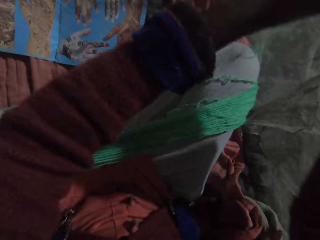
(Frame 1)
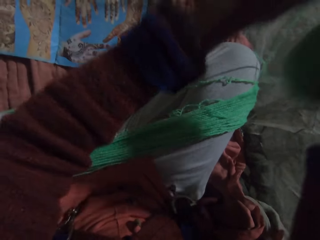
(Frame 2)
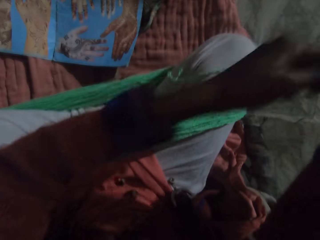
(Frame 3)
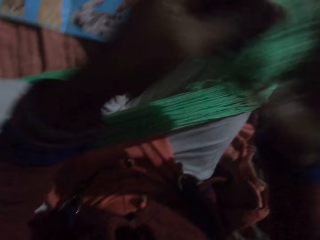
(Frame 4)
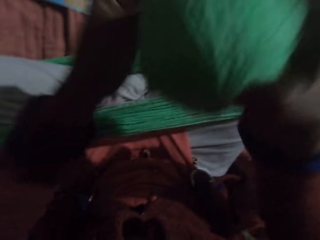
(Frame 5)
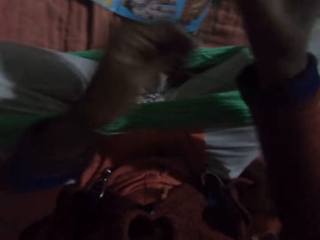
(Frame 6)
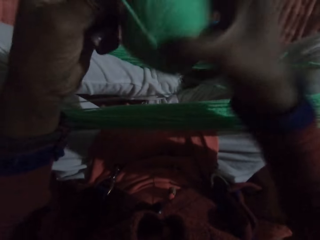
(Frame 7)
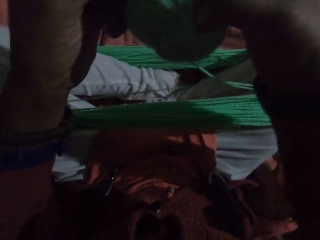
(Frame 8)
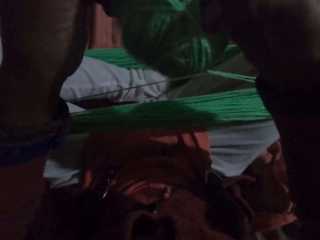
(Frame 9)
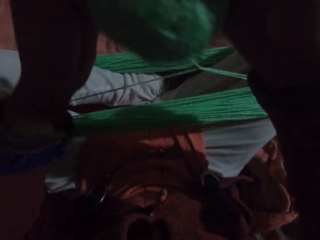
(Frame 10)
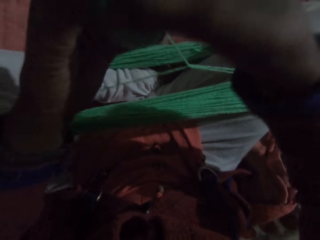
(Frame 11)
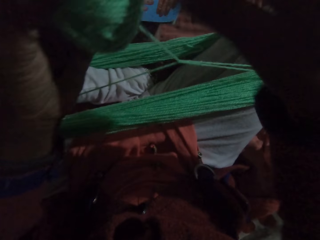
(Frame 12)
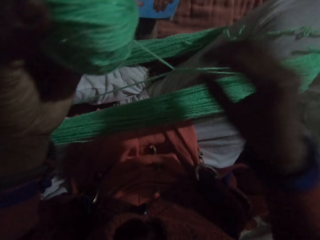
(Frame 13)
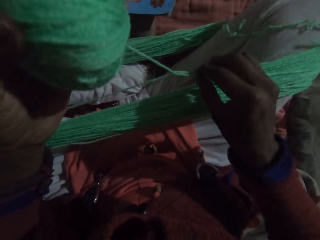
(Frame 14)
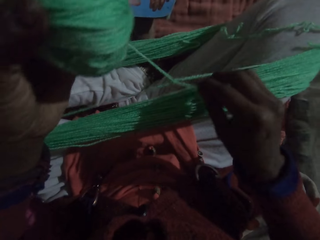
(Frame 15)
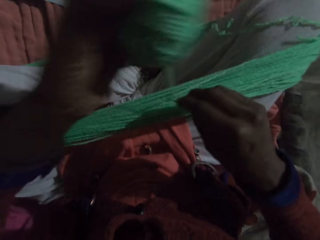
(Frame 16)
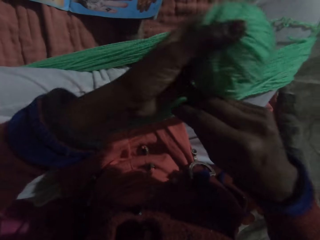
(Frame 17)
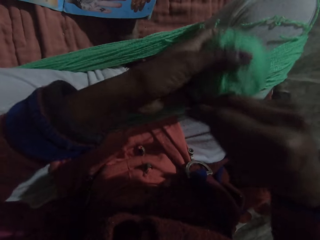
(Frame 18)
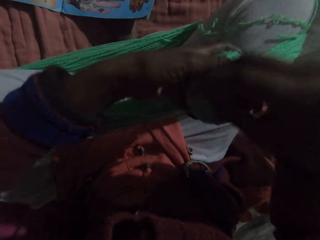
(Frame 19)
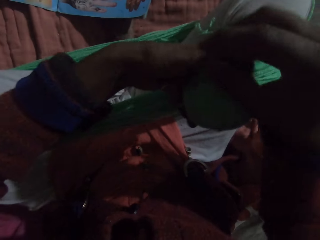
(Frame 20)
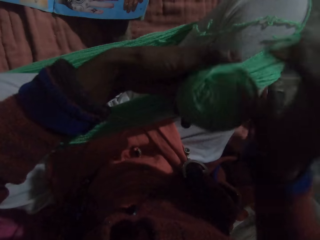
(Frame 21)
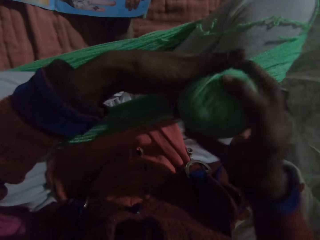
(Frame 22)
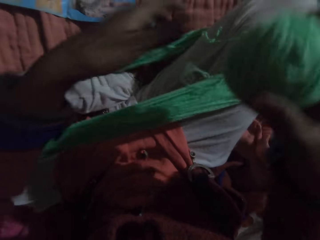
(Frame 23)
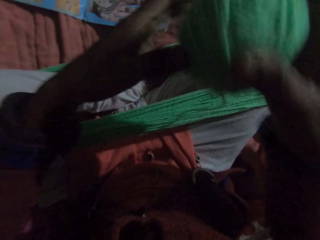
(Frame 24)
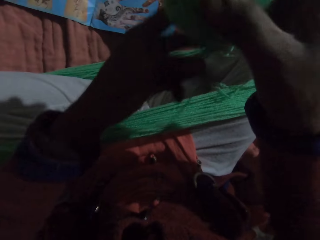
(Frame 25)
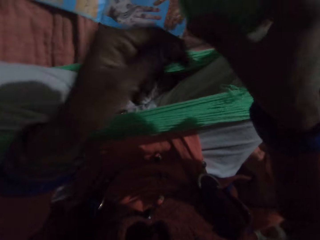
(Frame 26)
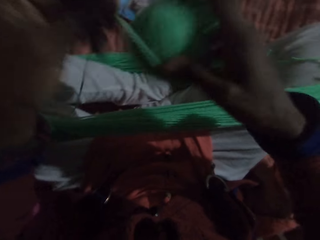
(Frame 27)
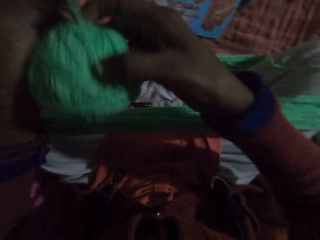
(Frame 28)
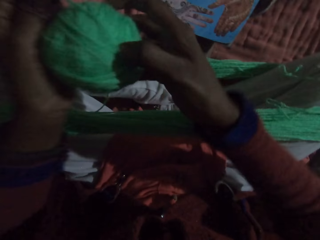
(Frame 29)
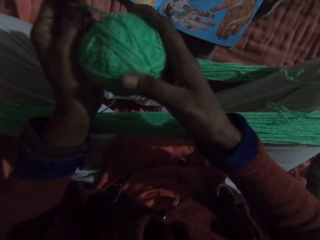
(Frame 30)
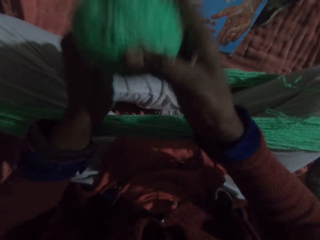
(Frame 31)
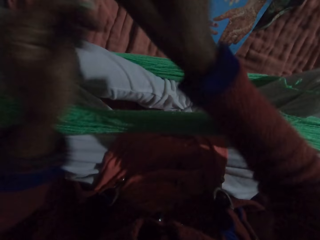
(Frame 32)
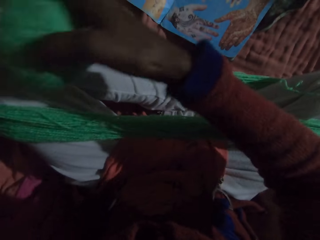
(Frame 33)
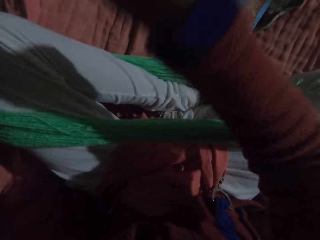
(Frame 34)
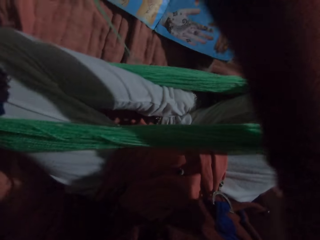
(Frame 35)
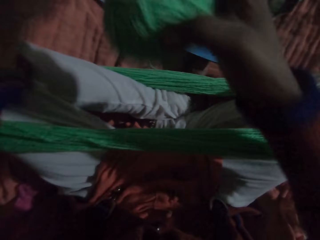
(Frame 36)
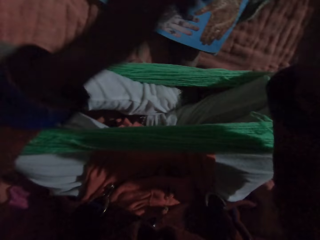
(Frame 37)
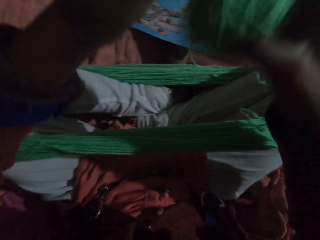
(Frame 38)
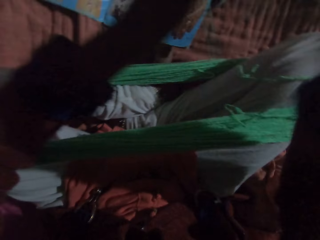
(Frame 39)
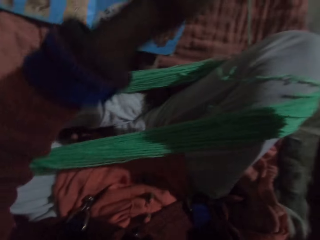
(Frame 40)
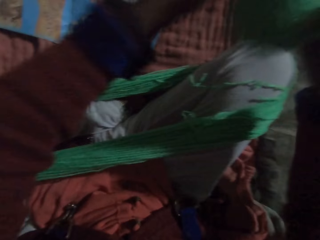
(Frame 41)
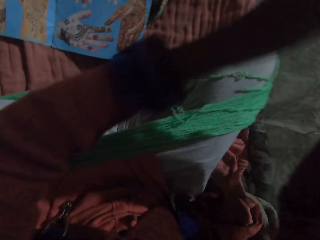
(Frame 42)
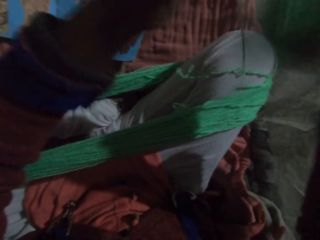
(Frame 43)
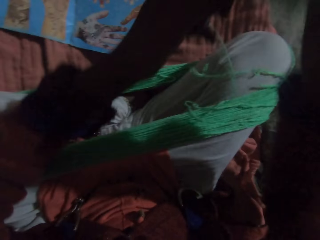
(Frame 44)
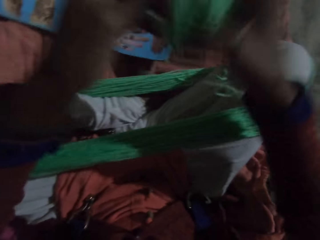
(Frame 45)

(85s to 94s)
The camera wearer adjusts the yarn with her hands. She passes the thread roll under the thread. She rolls the yarn with her hands.

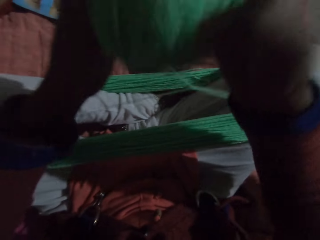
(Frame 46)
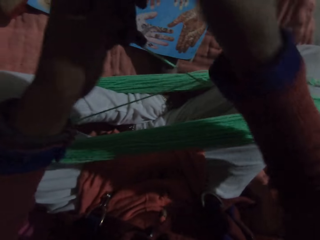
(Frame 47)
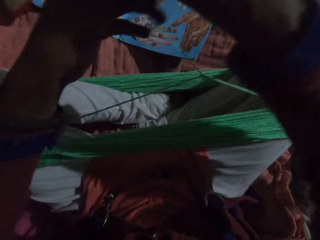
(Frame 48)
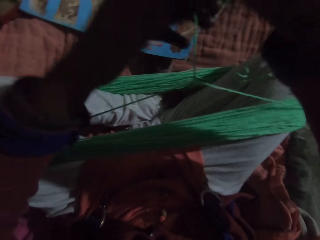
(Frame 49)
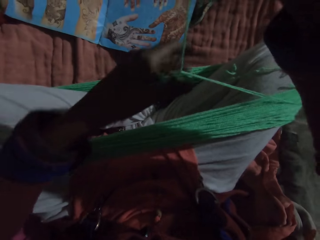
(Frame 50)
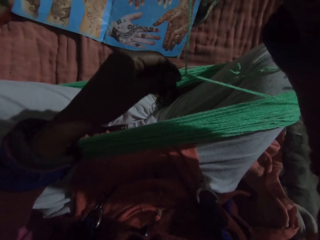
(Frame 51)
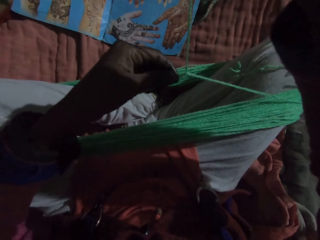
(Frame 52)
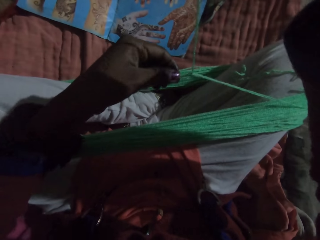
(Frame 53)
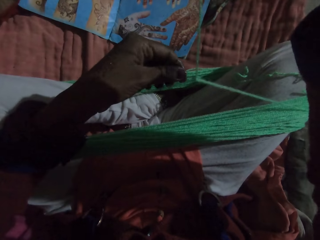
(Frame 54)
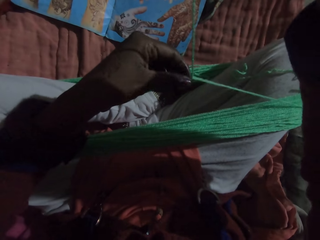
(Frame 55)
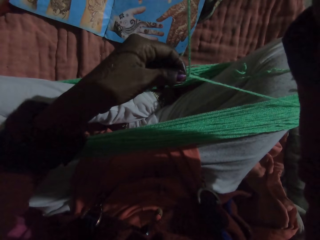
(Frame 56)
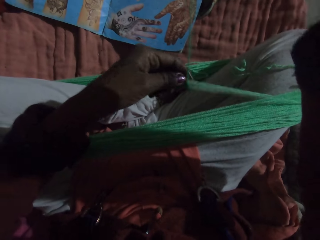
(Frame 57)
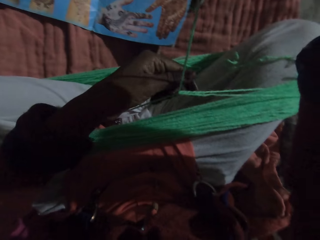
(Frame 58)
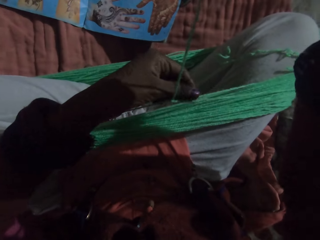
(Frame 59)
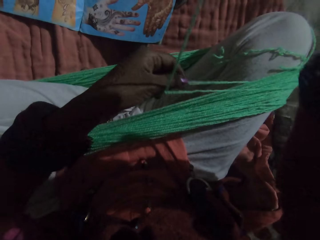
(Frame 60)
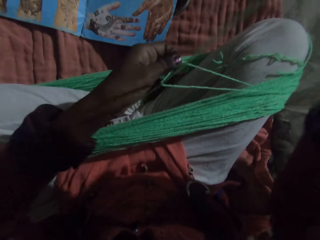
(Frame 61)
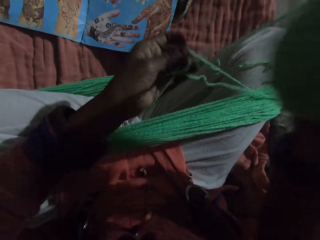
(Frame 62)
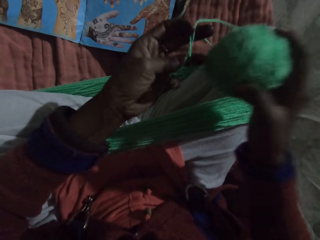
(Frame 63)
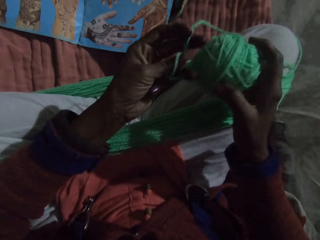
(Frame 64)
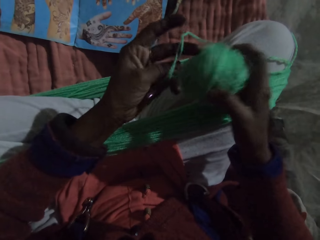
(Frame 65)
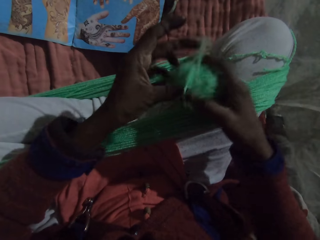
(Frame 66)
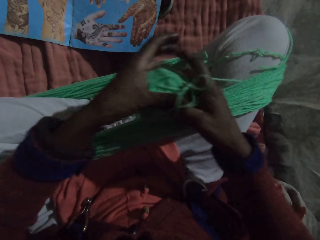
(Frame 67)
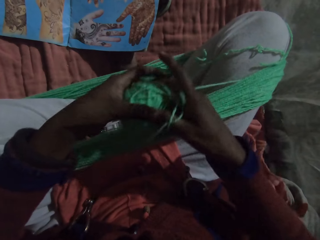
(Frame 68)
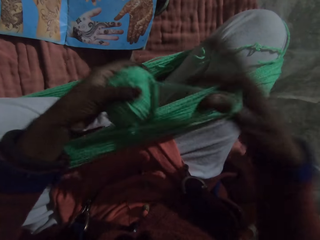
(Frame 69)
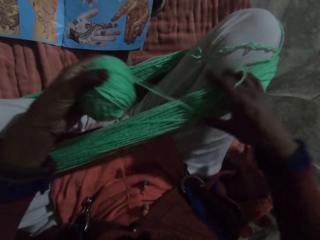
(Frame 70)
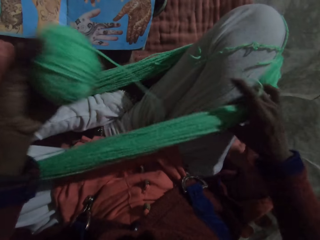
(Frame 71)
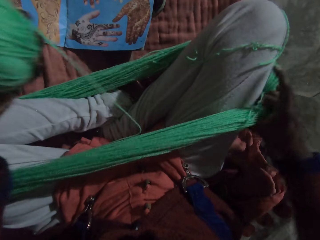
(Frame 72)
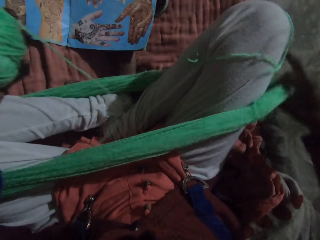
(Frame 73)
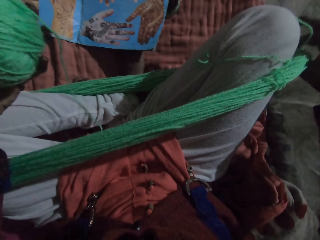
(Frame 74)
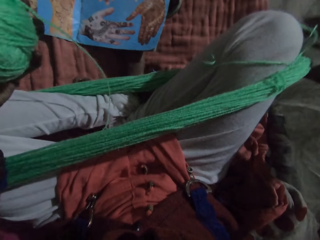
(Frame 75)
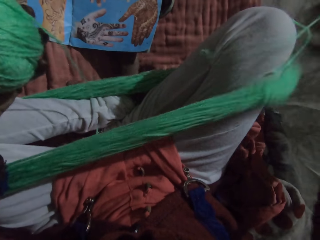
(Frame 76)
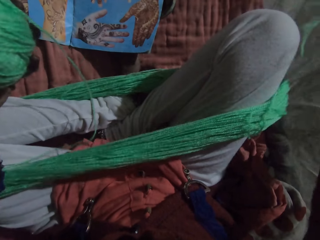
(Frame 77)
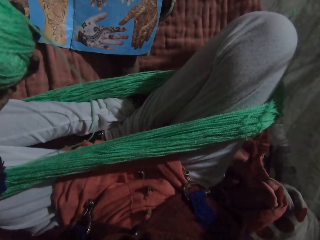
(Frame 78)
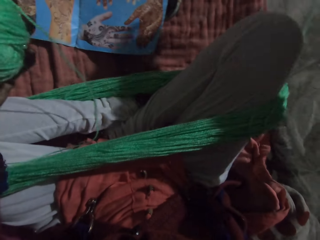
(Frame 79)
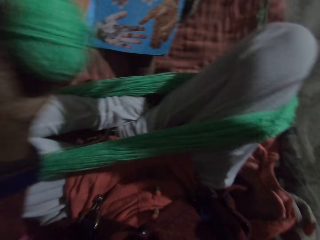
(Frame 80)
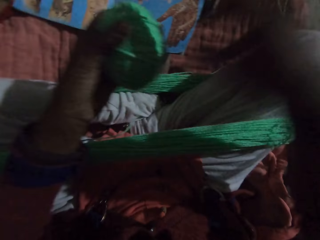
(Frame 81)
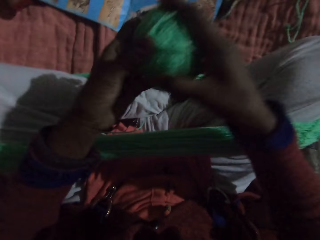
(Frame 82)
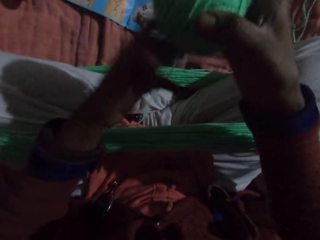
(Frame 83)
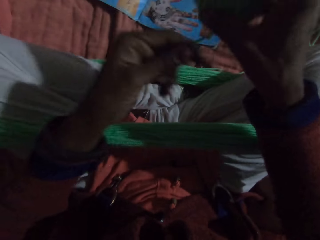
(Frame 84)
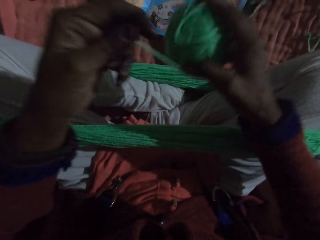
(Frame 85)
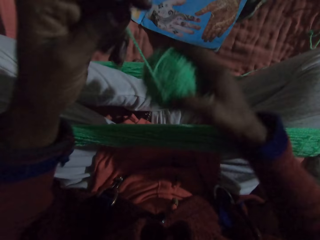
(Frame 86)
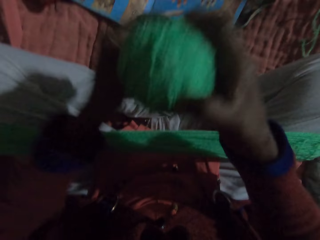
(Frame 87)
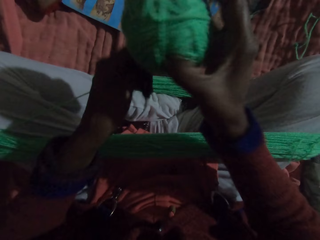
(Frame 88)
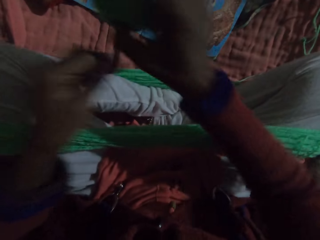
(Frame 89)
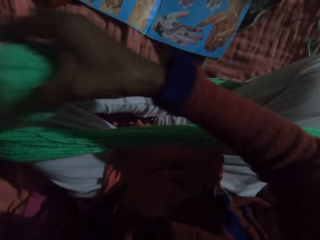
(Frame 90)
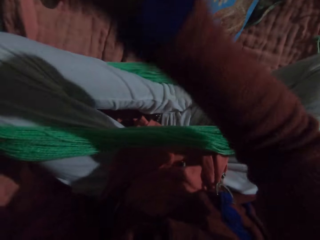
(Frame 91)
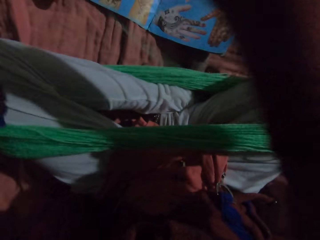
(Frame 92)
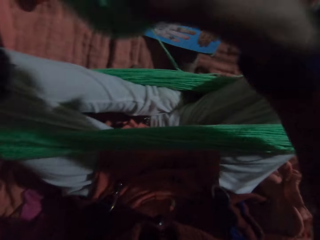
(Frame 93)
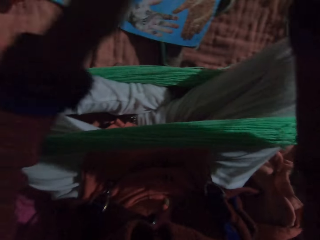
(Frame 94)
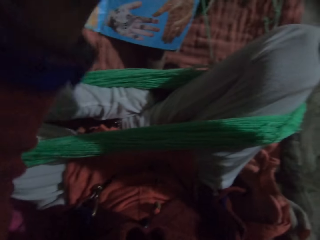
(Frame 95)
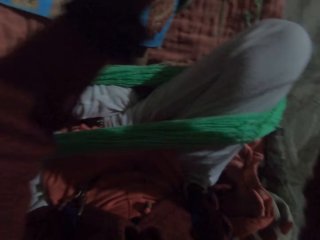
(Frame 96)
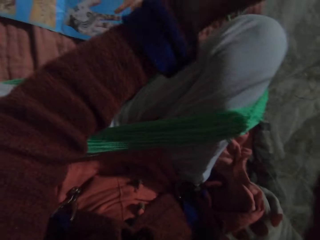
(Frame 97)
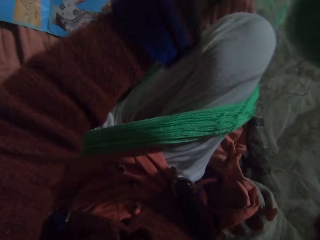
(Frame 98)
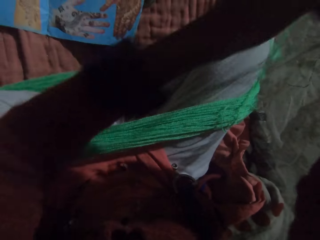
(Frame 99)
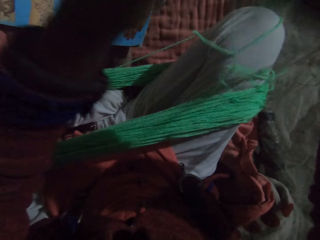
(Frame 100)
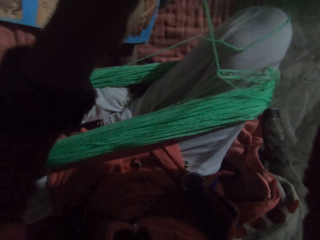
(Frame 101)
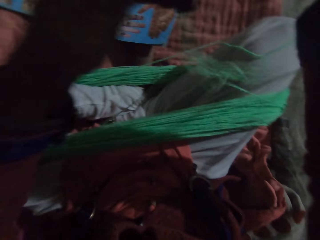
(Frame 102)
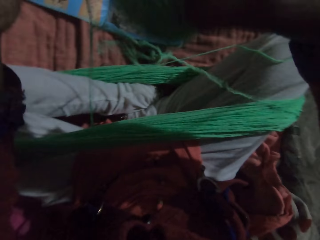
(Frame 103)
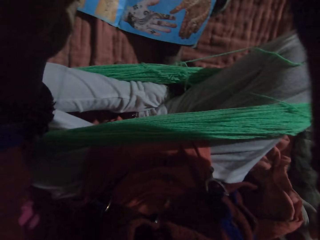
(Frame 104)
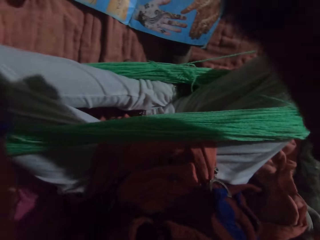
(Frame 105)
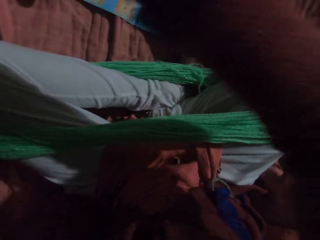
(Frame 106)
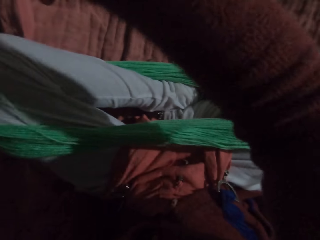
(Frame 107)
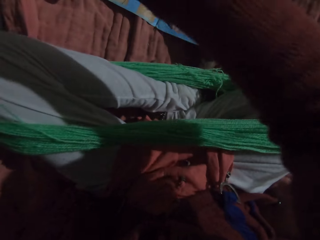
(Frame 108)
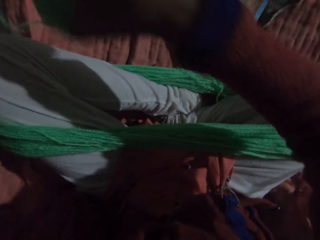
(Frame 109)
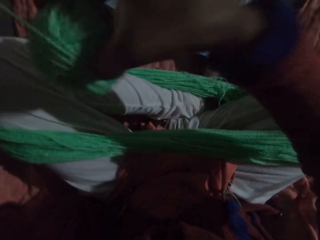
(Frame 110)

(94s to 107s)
The camera wearer adjusts the yarn with her hands. She passes the thread roll under the thread. She pulls up the thread on her knees. She rolls the yarn with her hands.
